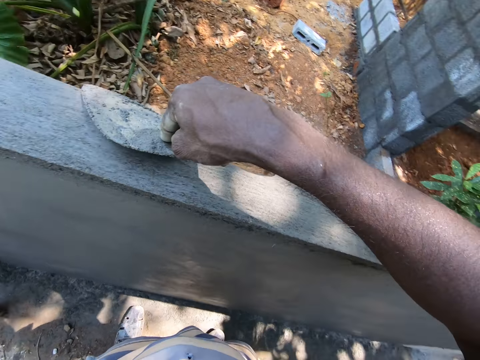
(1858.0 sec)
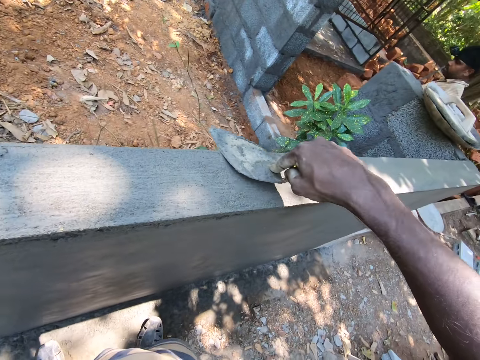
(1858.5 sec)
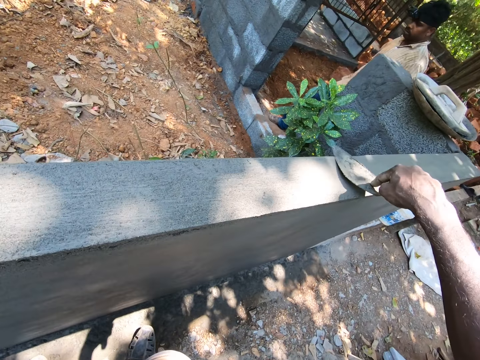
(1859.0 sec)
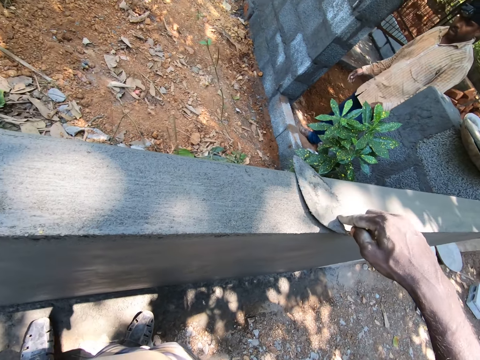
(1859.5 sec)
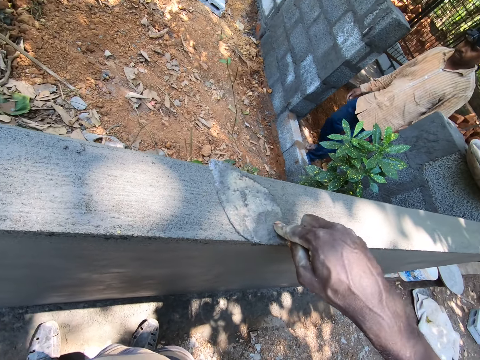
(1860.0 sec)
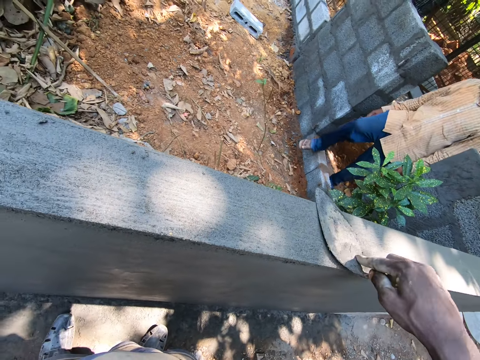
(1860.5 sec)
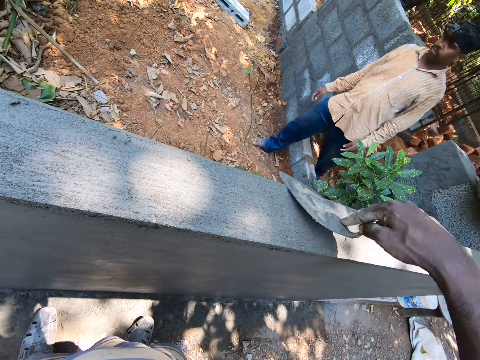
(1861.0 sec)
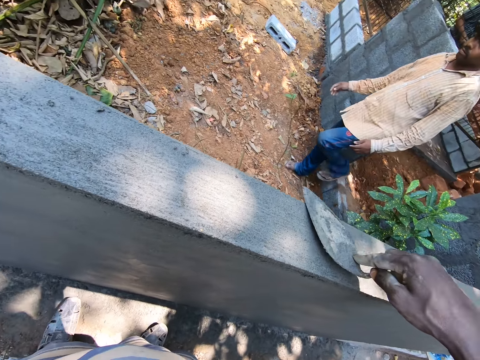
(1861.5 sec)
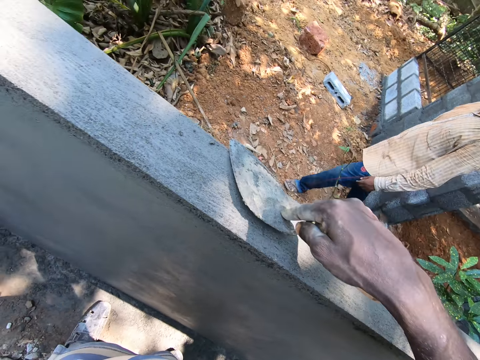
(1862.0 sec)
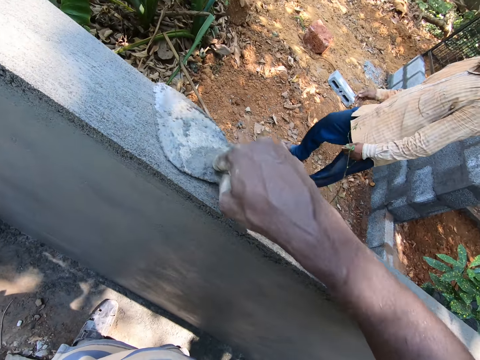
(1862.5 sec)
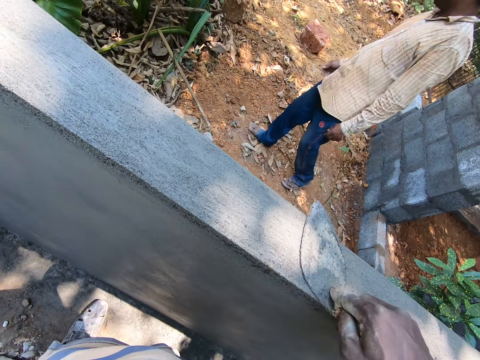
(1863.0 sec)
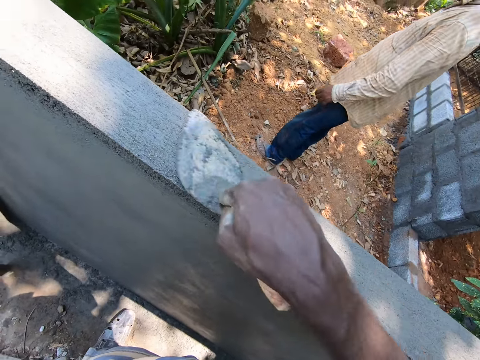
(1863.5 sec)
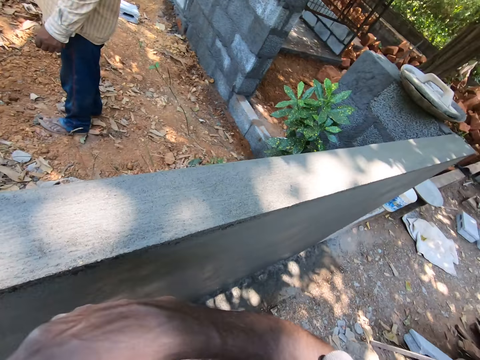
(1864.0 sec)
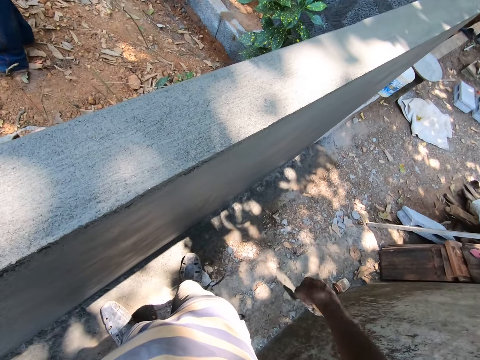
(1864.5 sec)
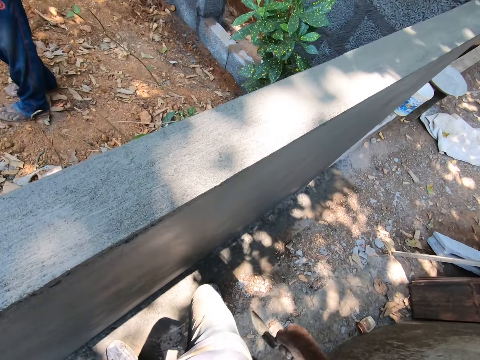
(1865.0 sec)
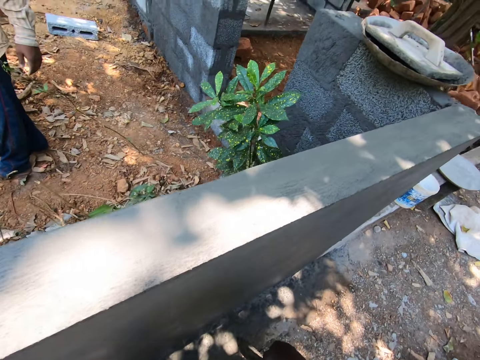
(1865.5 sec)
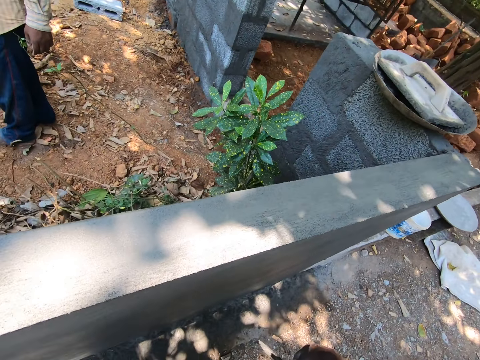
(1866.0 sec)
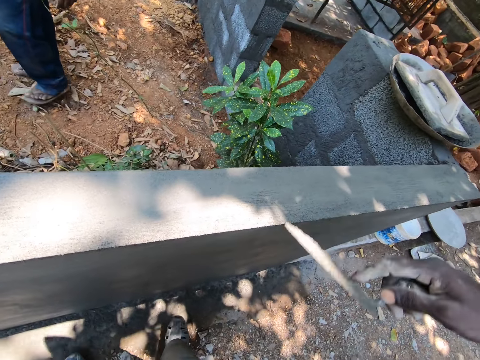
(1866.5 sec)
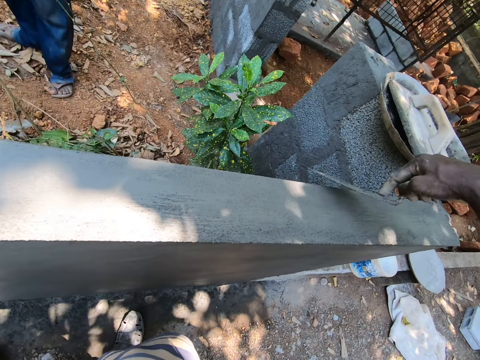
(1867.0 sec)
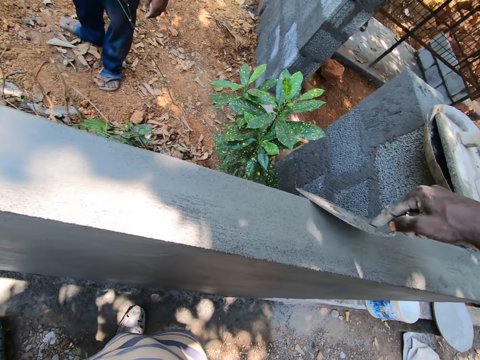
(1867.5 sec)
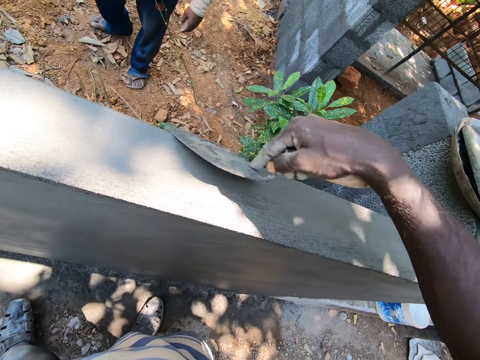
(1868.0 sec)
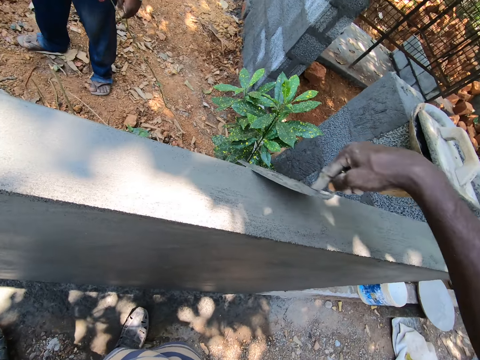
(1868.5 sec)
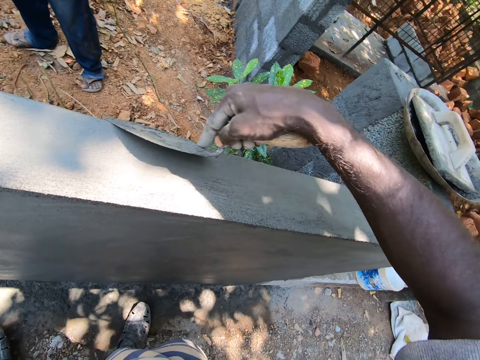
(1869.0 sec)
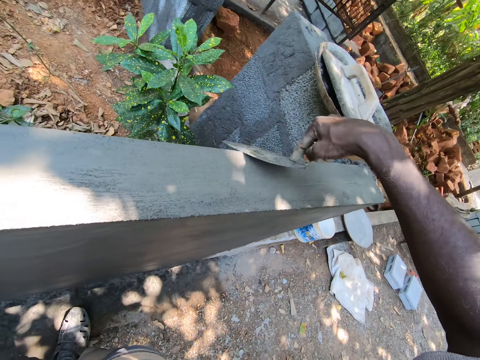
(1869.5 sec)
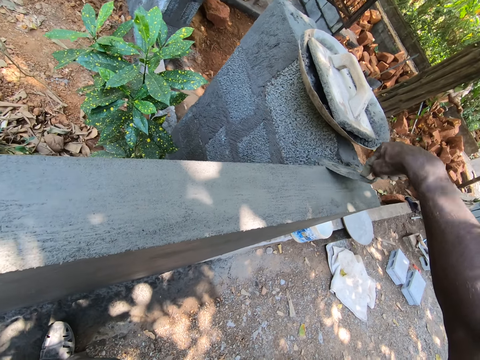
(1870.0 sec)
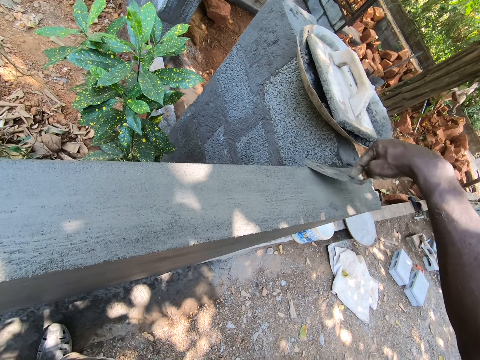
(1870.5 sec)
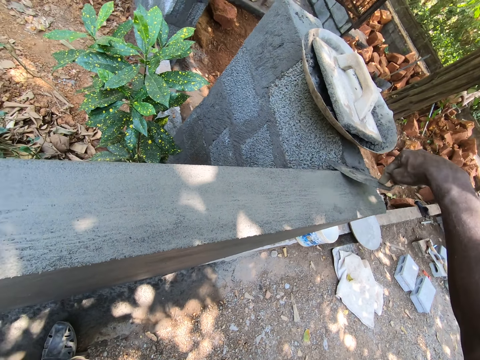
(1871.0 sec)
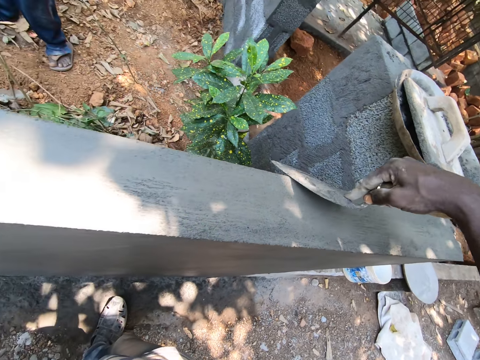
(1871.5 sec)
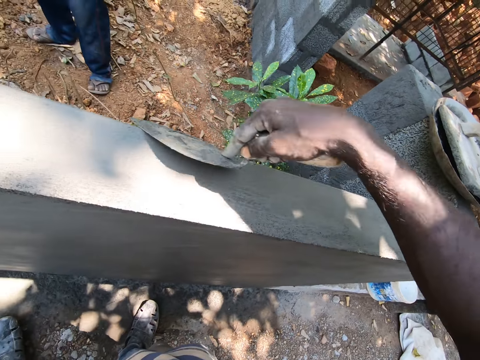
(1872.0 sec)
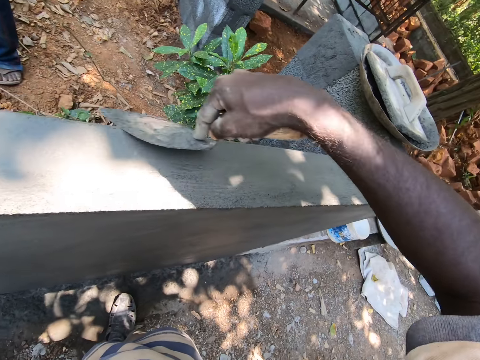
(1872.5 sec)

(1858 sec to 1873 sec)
The camera wearer looks around. They walk in the construction site. They level the concrete on the wall with the trowel. They plaster the wall with the trowel.

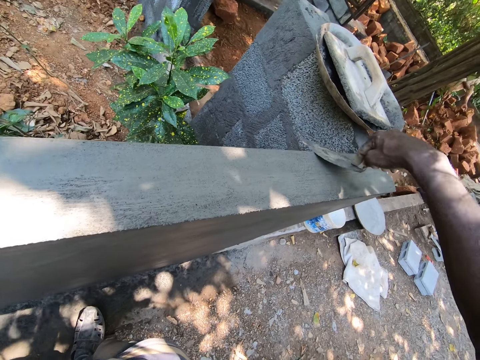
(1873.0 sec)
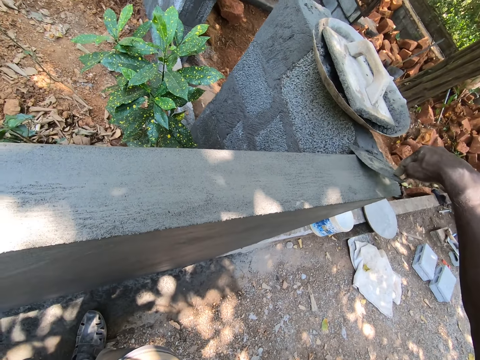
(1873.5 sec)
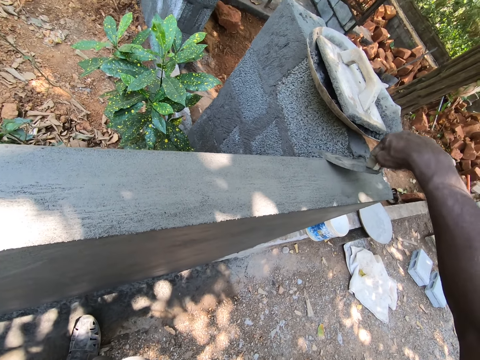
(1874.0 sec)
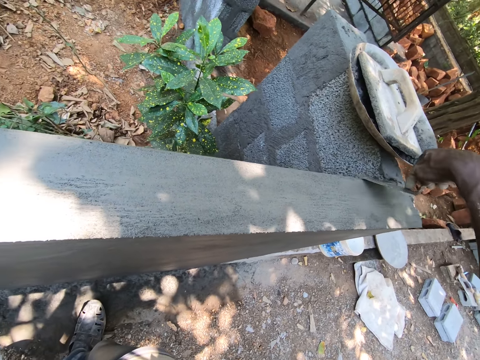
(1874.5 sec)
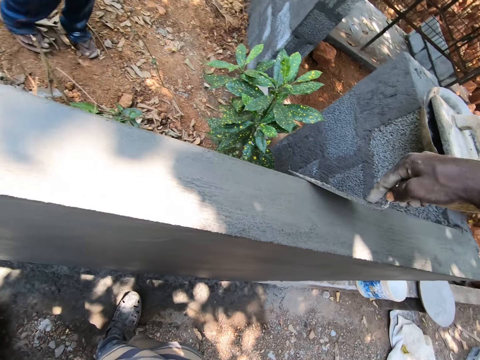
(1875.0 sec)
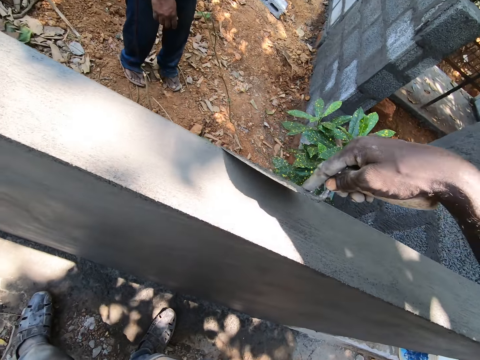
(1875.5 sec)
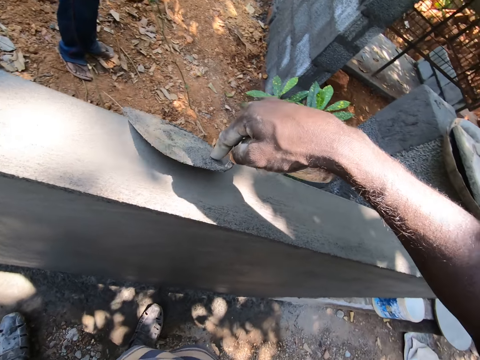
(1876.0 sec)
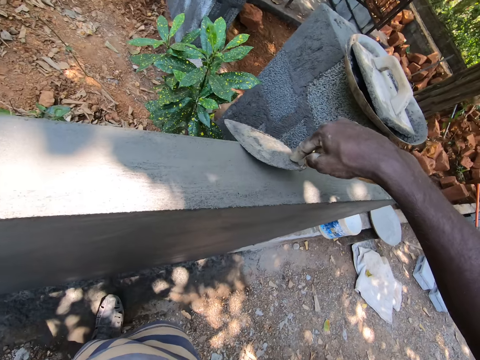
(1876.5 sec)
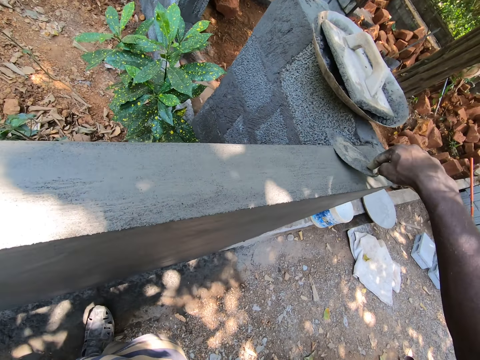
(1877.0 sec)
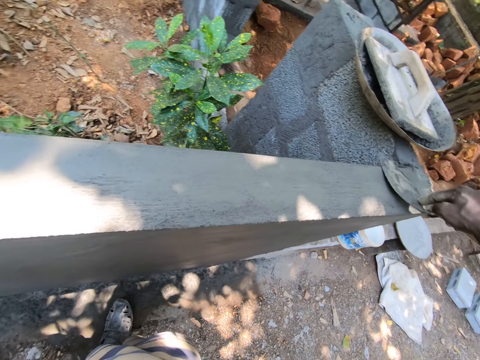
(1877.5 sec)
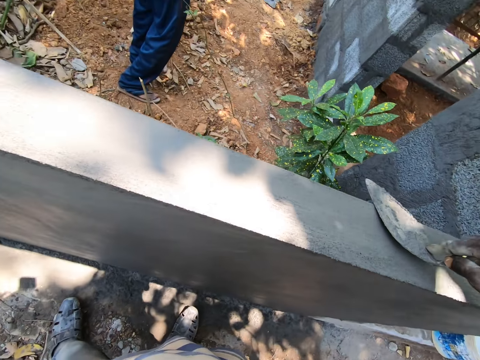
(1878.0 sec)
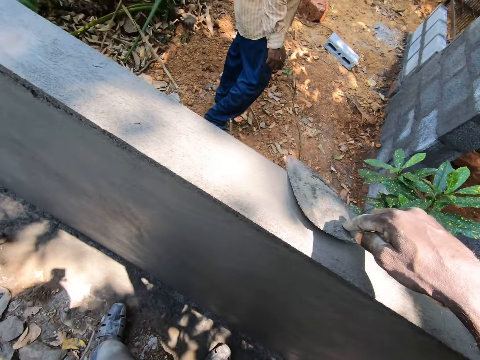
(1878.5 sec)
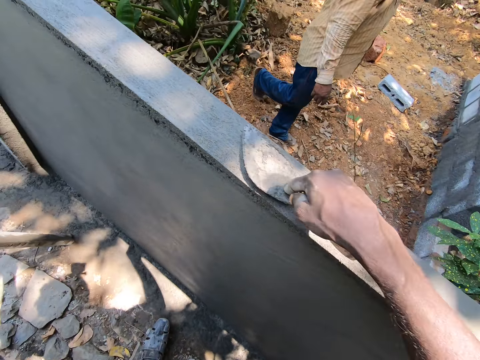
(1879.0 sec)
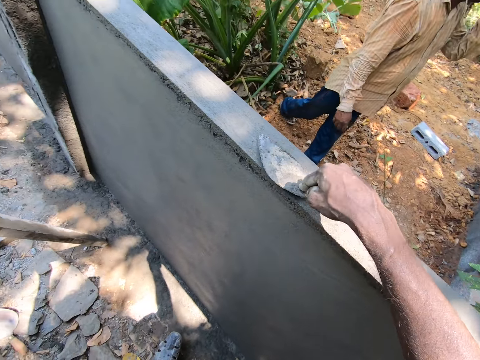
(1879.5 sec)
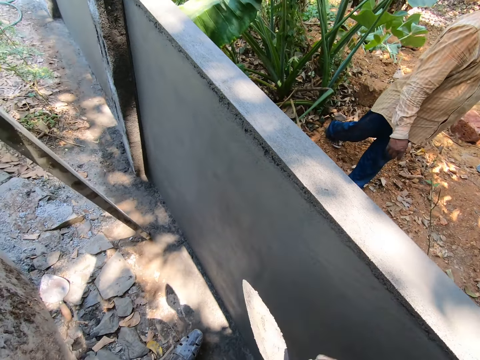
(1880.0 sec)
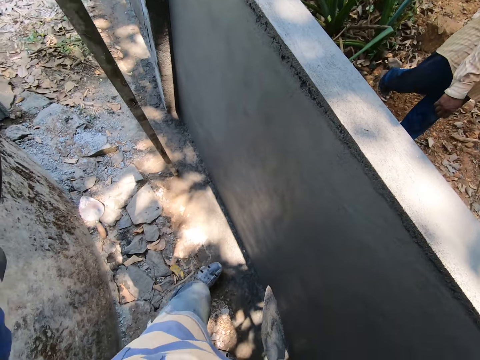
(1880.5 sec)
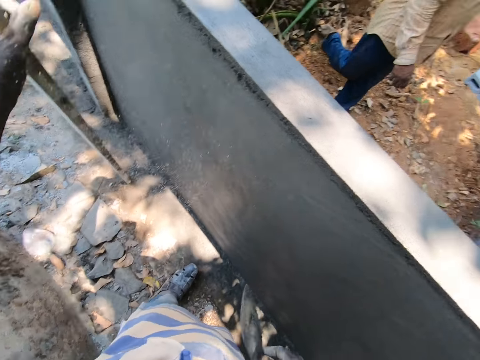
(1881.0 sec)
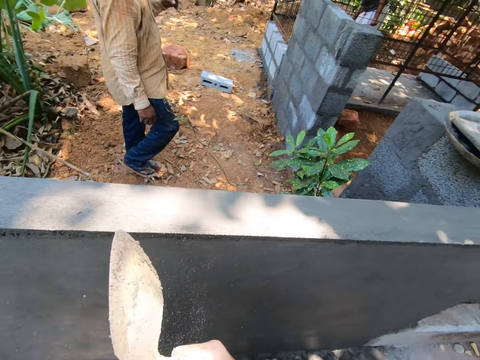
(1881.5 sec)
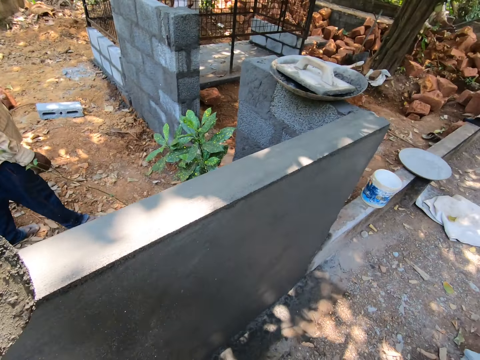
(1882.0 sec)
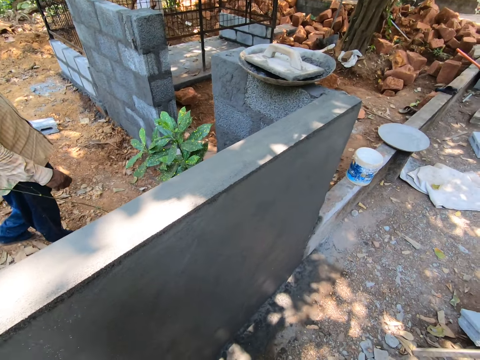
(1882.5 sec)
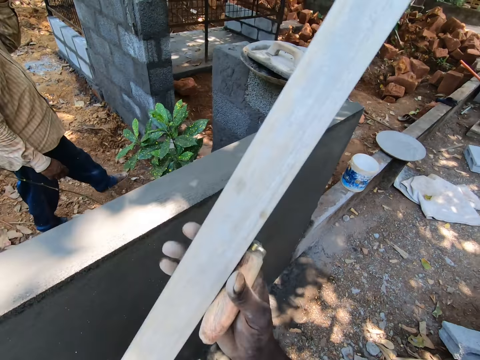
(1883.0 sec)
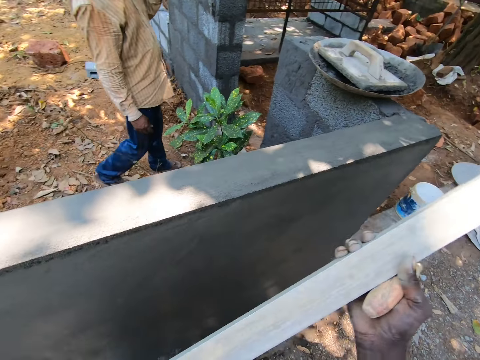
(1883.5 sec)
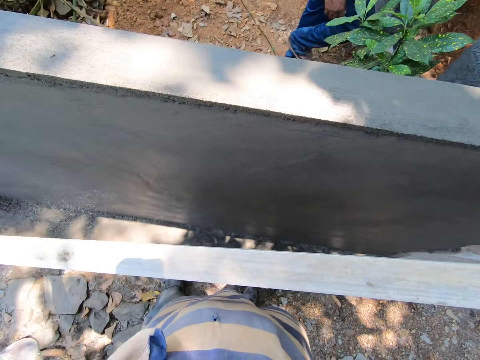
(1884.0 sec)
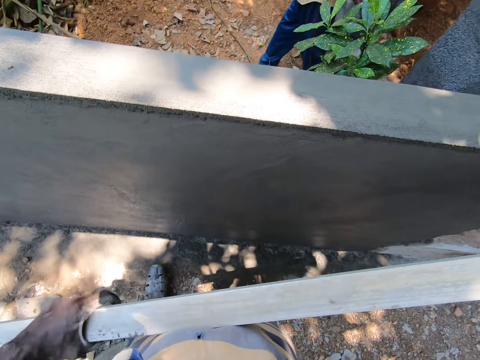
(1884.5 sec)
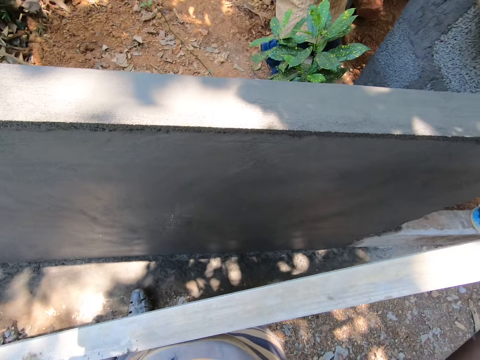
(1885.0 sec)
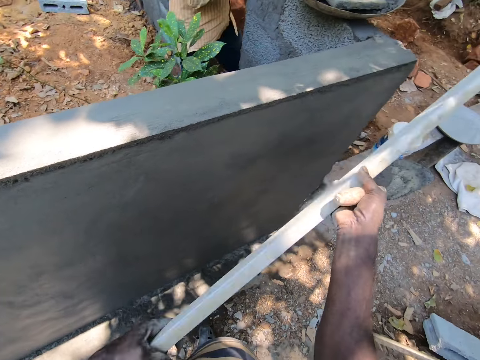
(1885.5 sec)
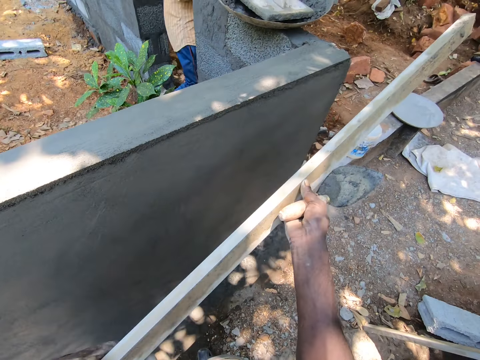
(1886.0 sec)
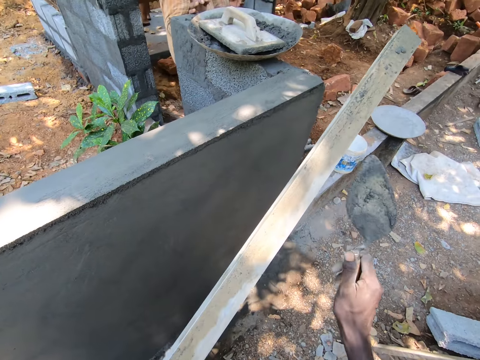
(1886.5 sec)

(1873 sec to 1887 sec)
The camera wearer moves the metal. They wipe the metal with the hand. They remove the mortar from the metal.
